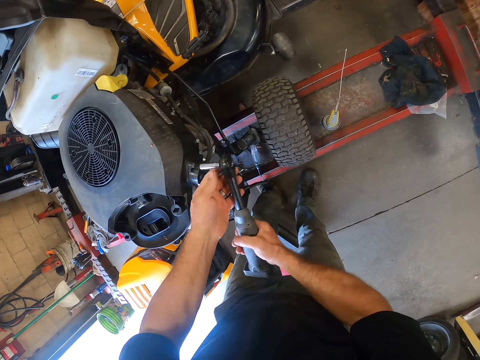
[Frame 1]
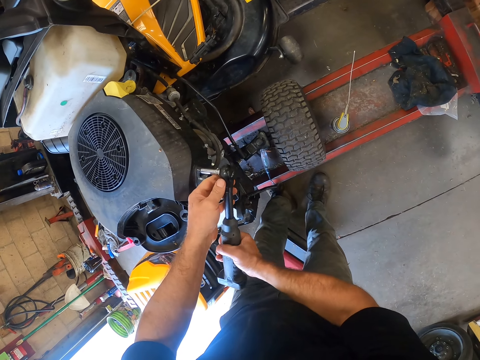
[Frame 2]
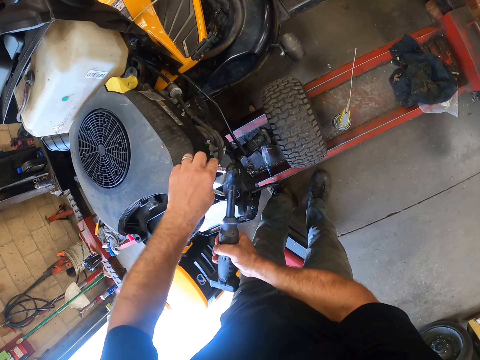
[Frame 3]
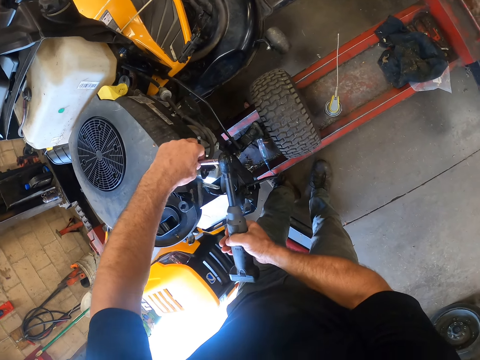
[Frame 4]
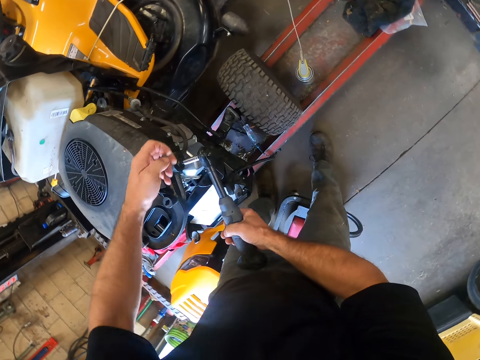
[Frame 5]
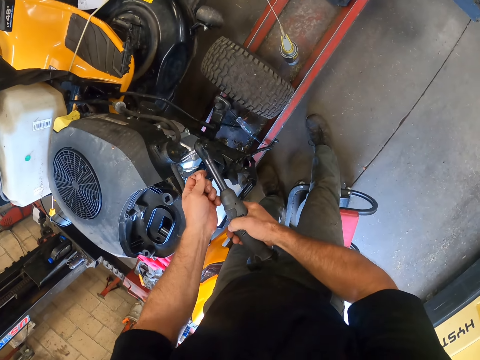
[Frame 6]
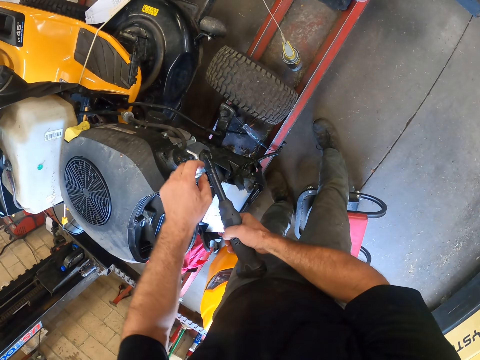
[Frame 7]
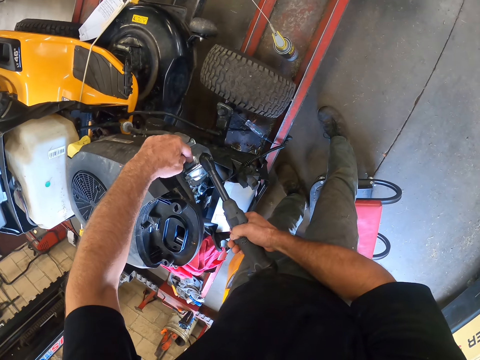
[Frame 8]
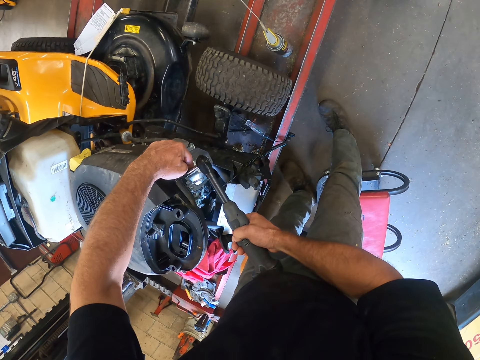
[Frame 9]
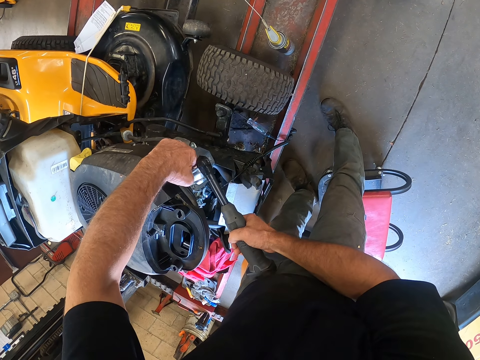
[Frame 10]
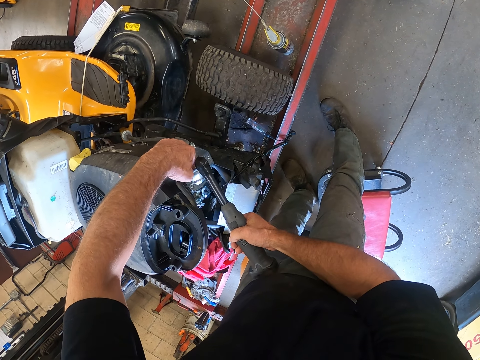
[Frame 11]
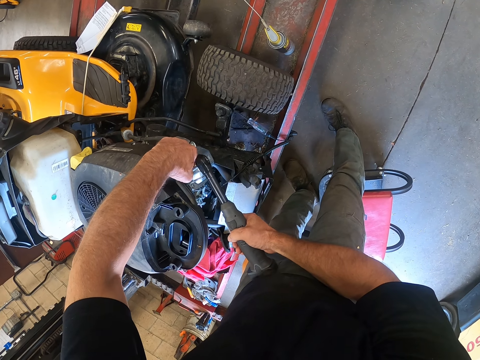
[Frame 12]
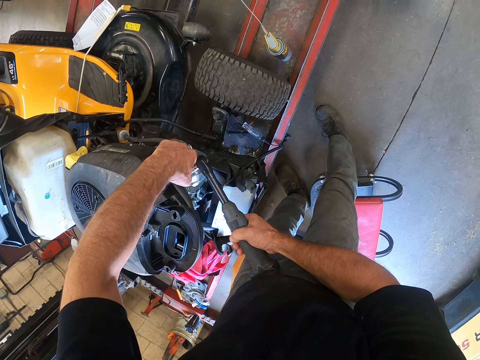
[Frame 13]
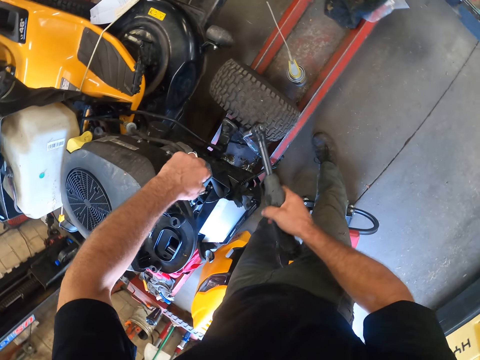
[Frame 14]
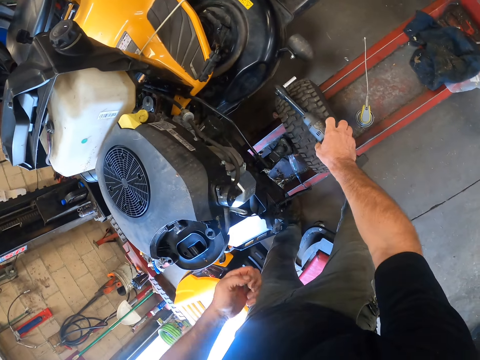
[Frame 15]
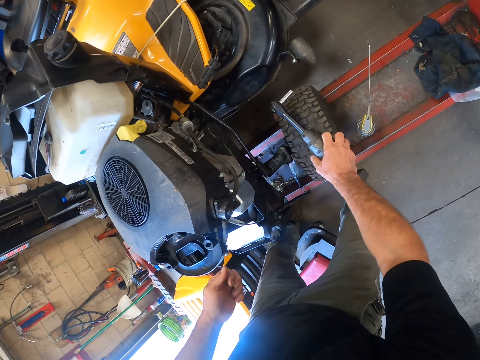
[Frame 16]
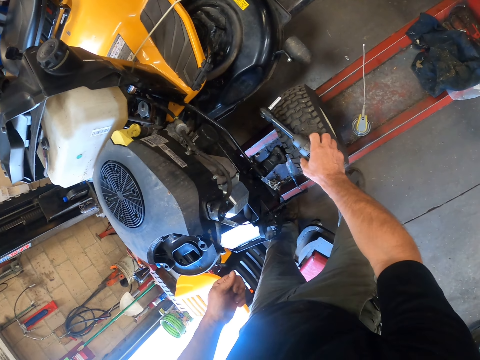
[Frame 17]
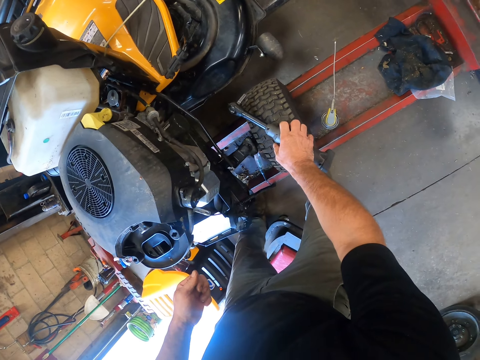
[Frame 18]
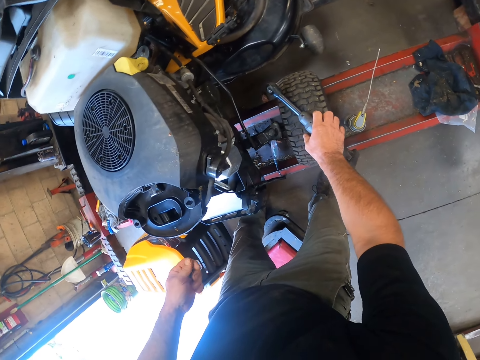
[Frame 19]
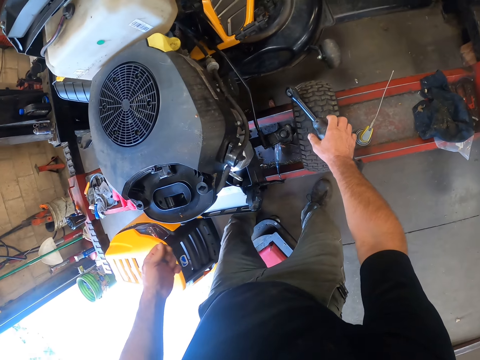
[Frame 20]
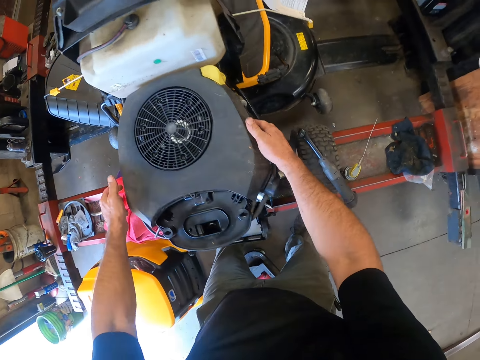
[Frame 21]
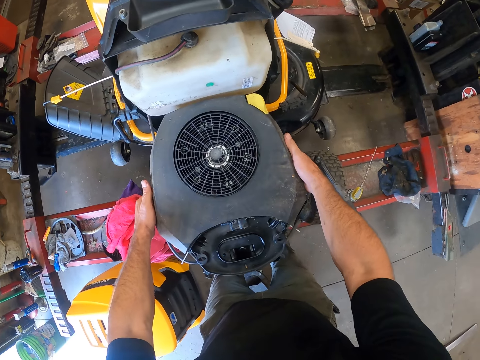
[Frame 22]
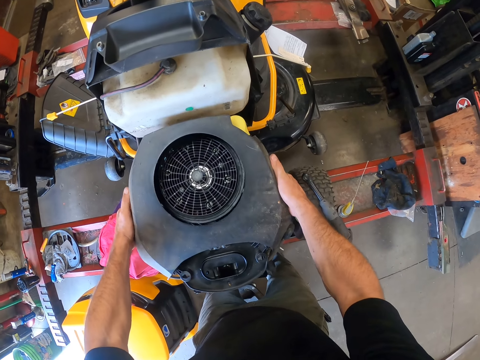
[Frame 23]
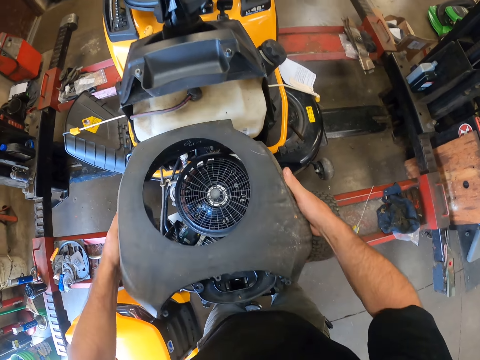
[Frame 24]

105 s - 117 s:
The camera wearer opens the bolt from the ride on lawn mower with the torque wrench. He removes a bolt from the mower engine with the socket wrench. He picks up the bolt from the mower engine with his left hand. He removes a bolt from the mower engine with the socket wrench. He opens the bolt from the ride on lawn mower with the torque wrench. He removes the bolt with his left hand. He drops the socket wrench on a tire. He removes the cover of the mower engine with his hands.

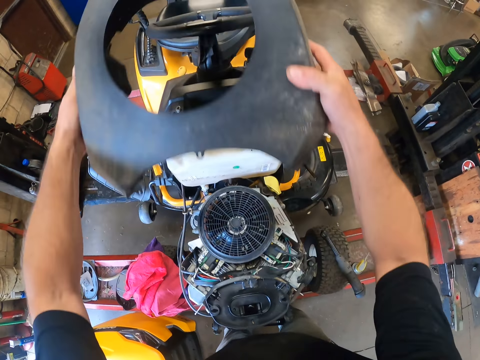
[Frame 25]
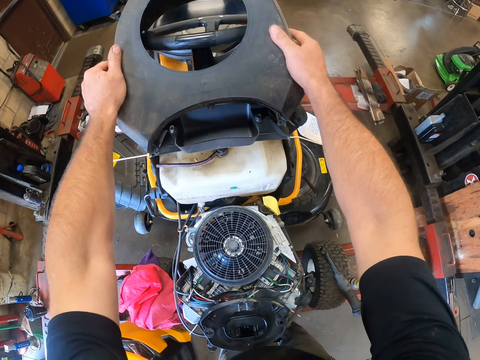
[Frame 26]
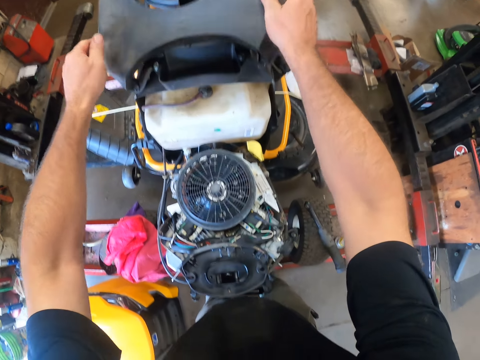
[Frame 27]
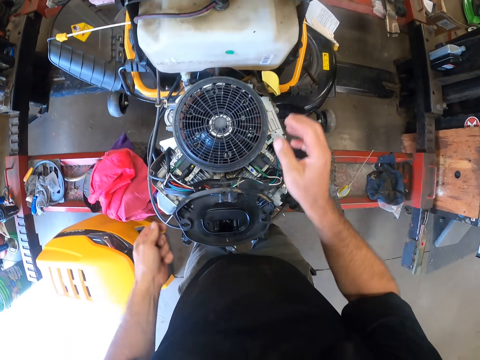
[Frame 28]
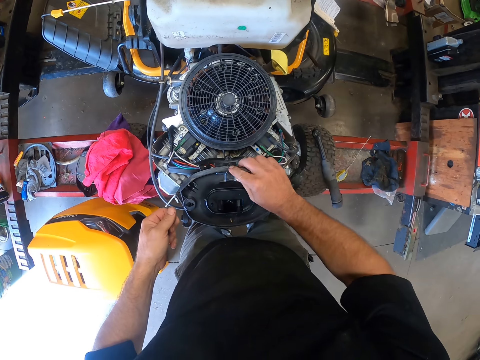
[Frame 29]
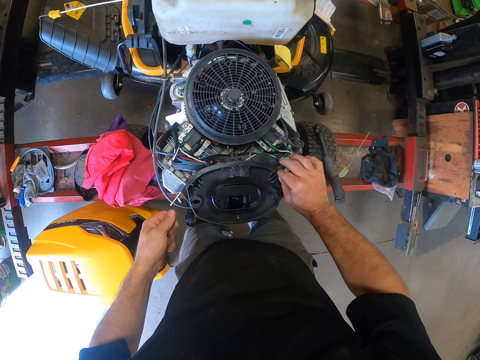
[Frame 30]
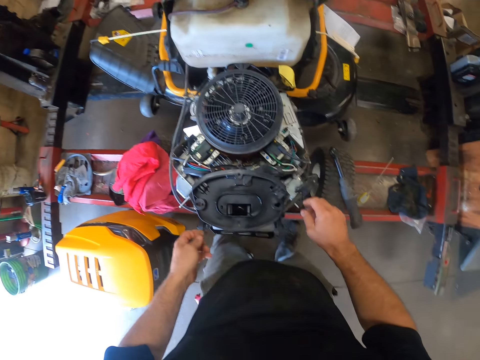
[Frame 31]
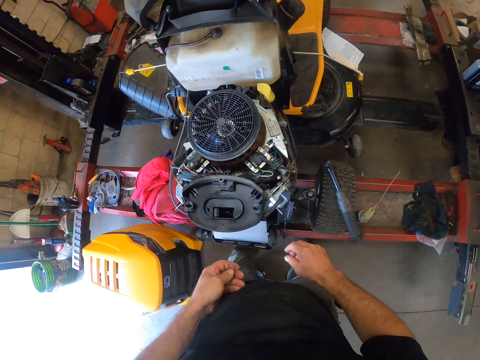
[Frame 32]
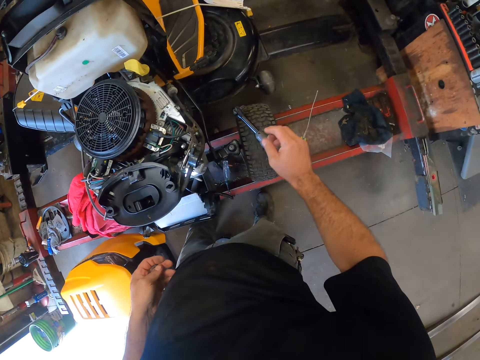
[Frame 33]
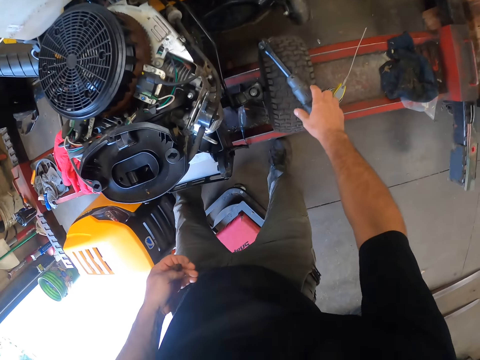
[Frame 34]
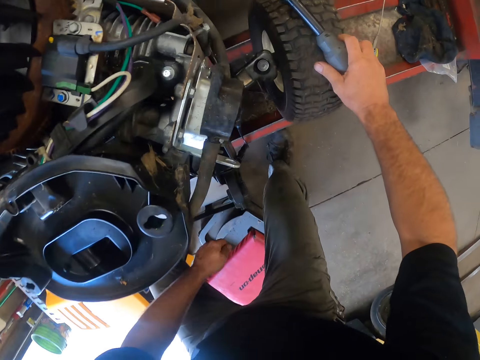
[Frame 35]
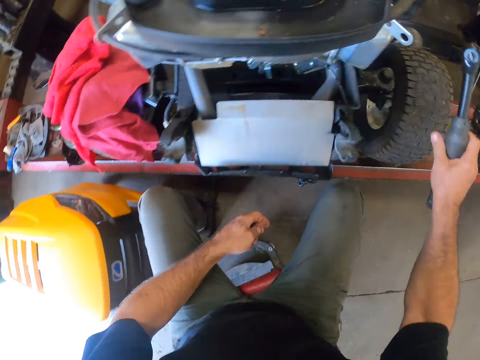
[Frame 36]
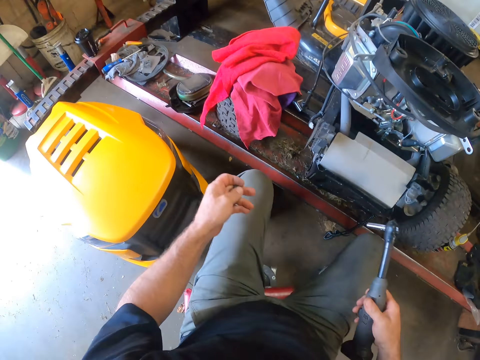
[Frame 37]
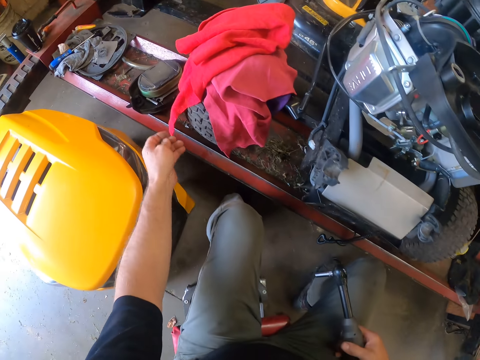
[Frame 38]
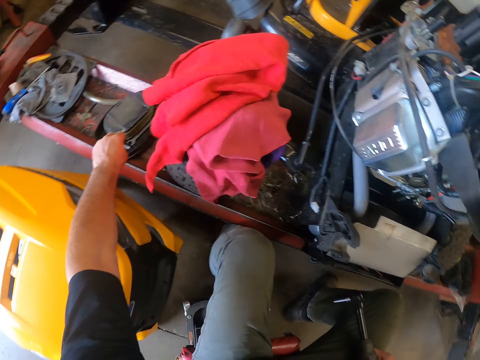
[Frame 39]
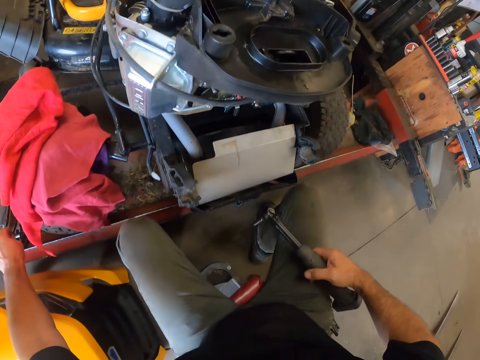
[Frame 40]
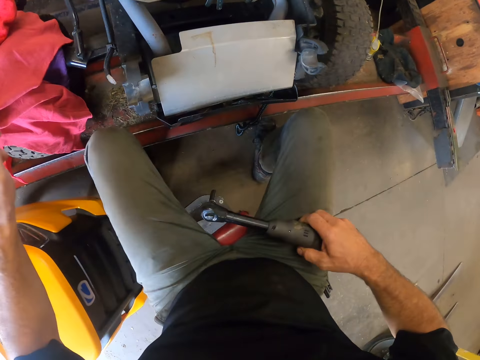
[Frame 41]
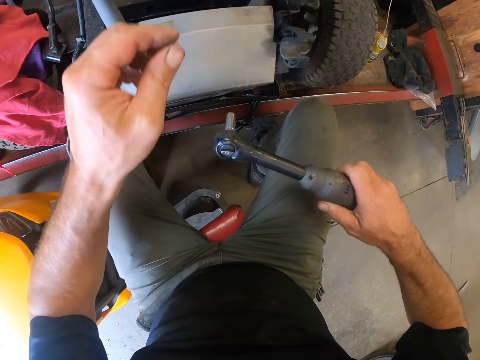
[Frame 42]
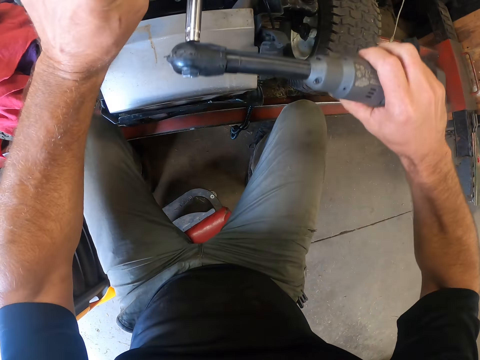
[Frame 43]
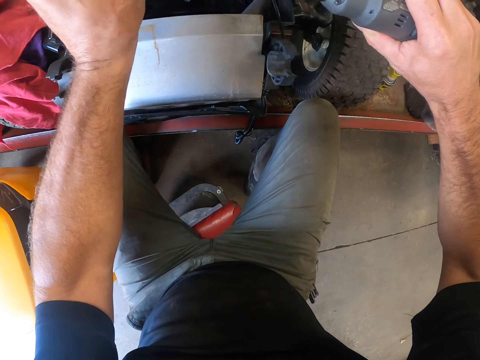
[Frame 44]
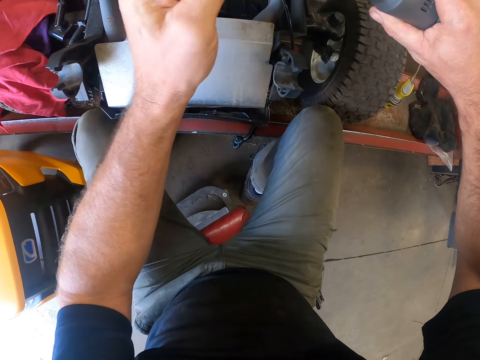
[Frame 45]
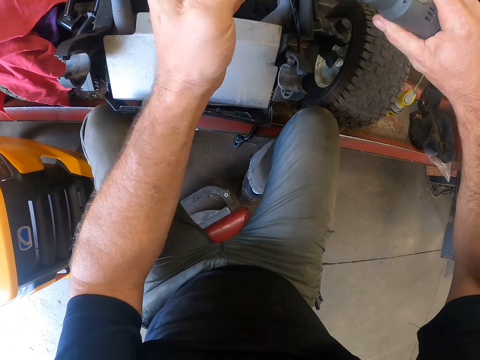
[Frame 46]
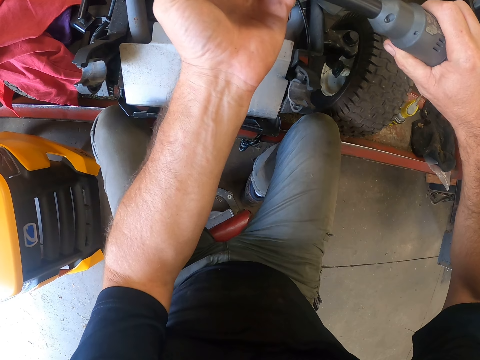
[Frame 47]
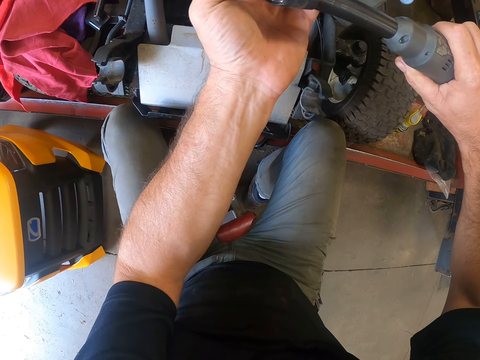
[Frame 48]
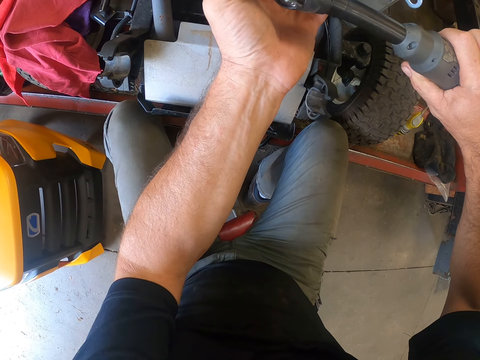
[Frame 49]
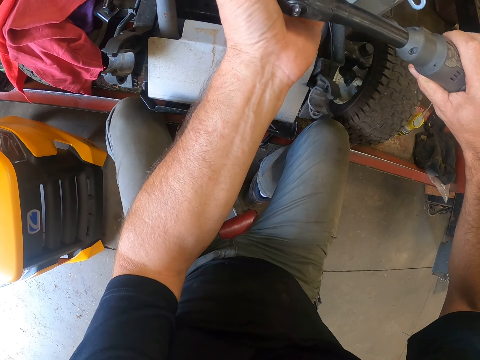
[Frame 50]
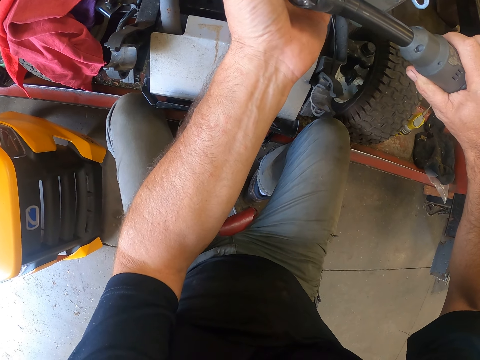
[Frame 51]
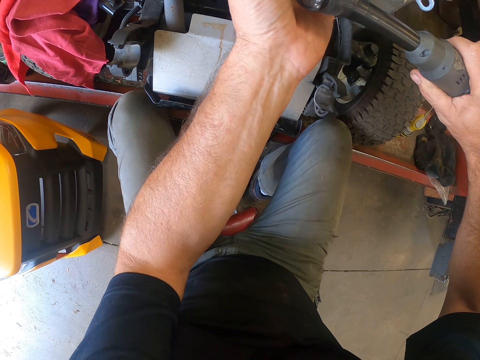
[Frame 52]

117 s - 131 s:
The camera wearer puts the engine cover on the ride on lawn mower seat. He touches the mower engine with his left hand. He stares at the ride on lawn mower. He picks up the socket wrench from the tire with his right hand. He holds the torque wrench on the tire. He sits on the rolling creeper seat. He drops the bolts into the cover on the metal stand with his left hand. He removes bolts from the mower engine with the socket wrench. He opens the bolt from the ride on lawn mower with the torque wrench.
